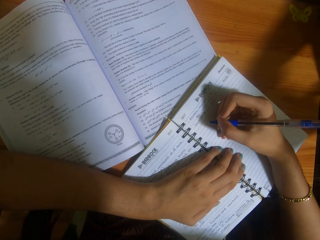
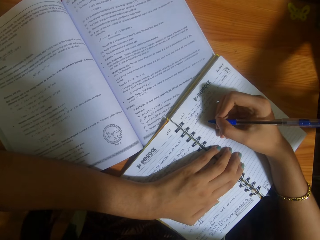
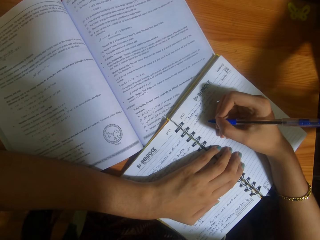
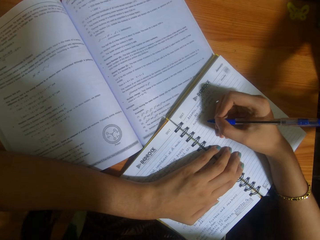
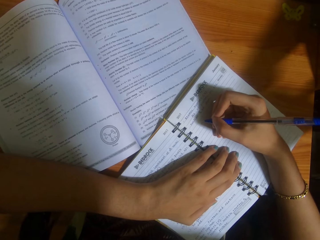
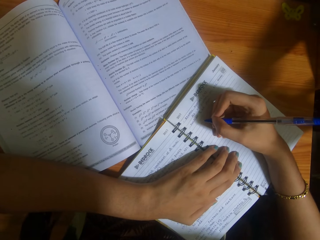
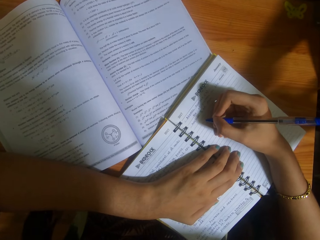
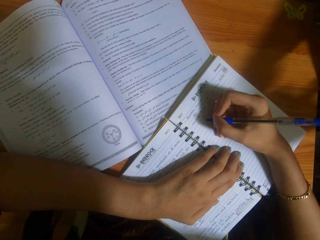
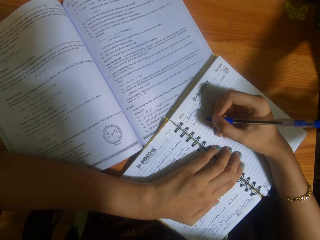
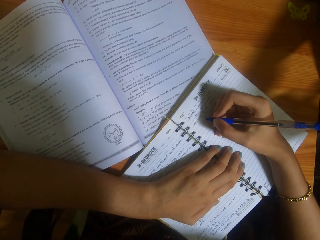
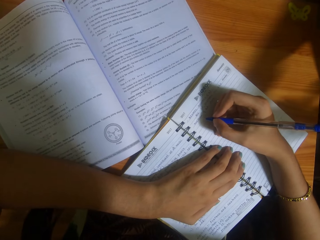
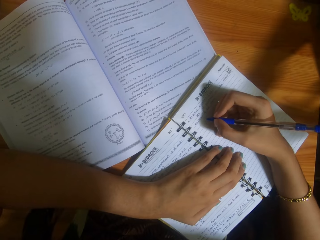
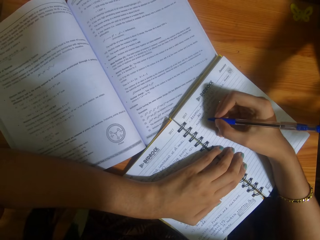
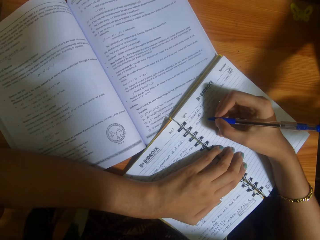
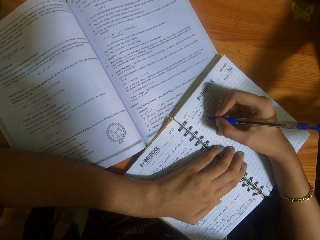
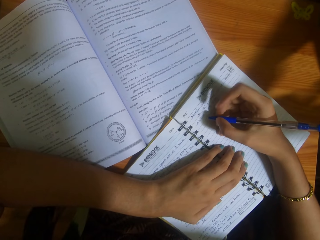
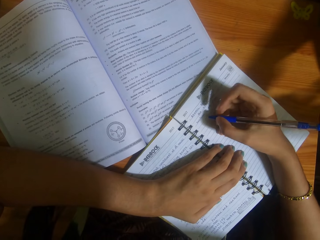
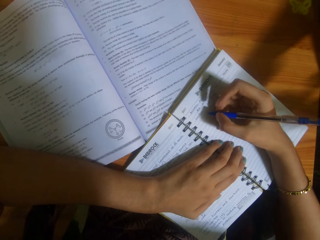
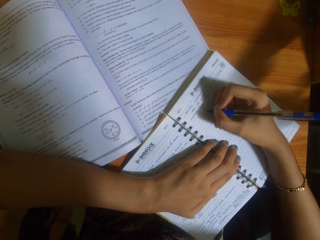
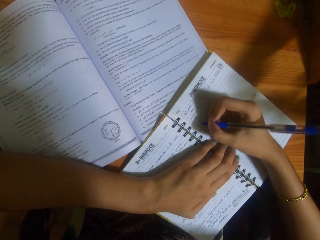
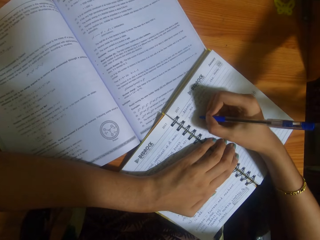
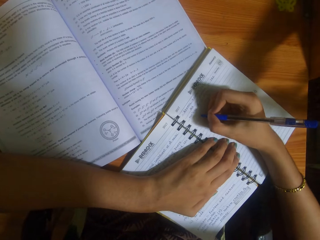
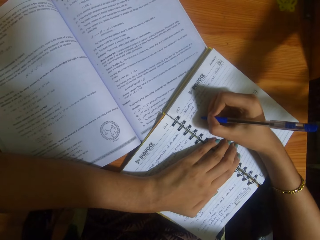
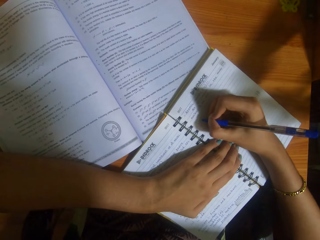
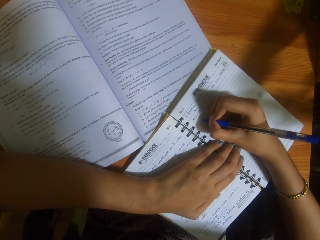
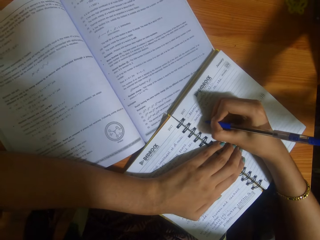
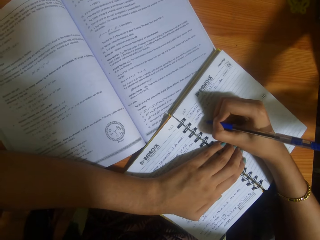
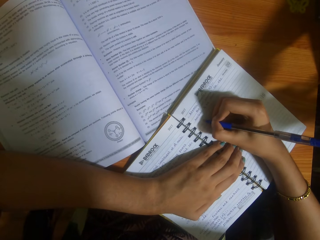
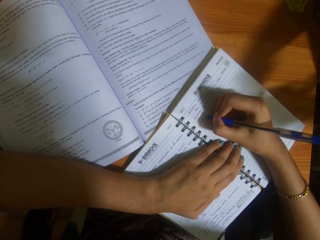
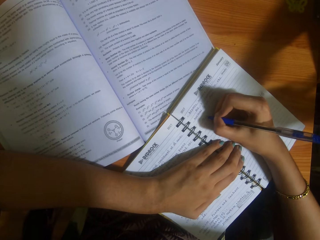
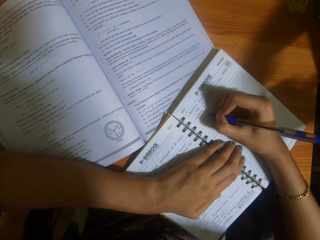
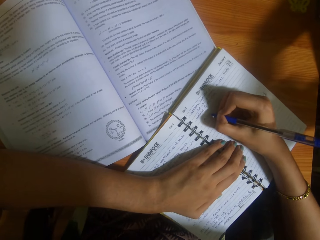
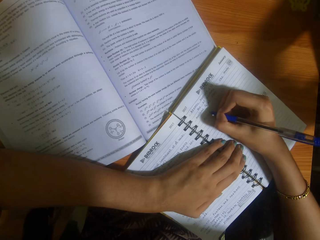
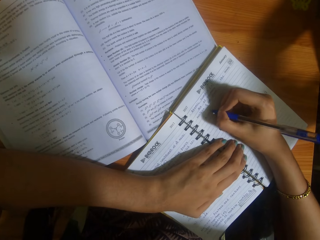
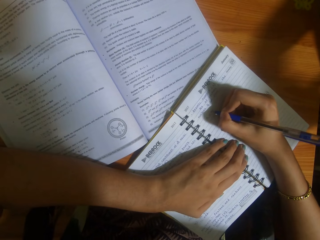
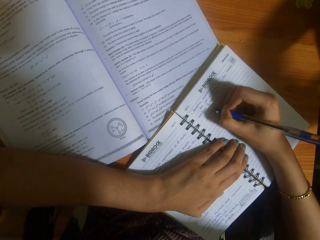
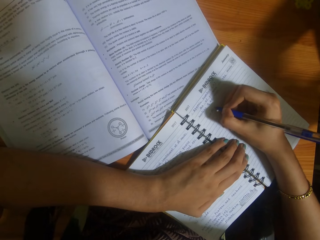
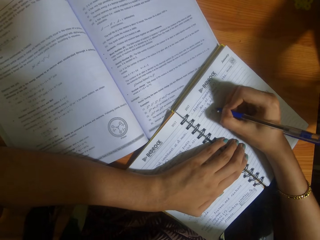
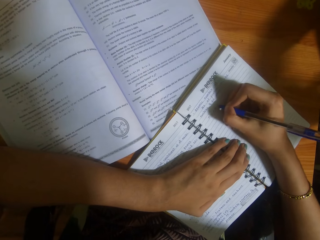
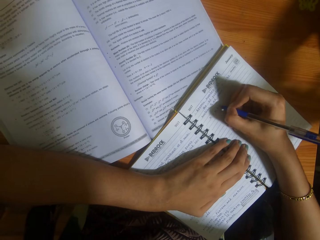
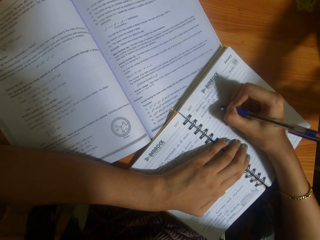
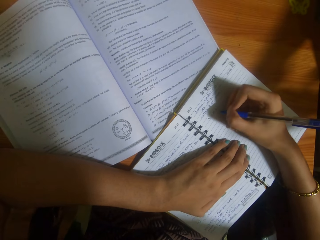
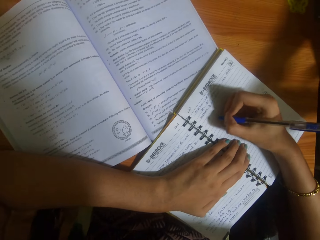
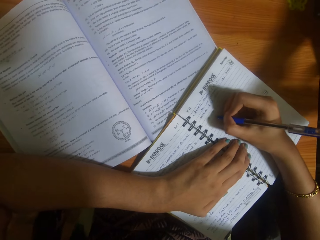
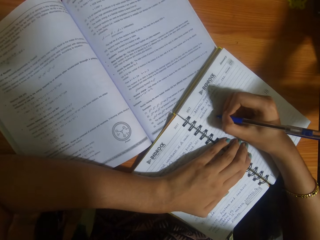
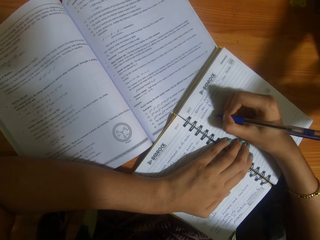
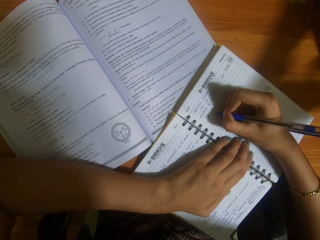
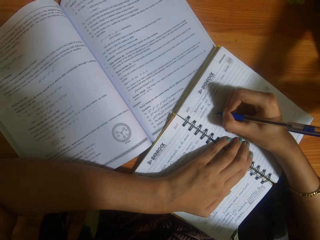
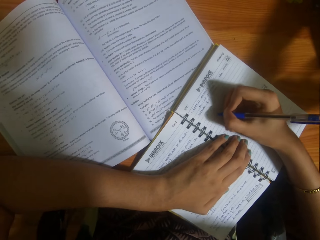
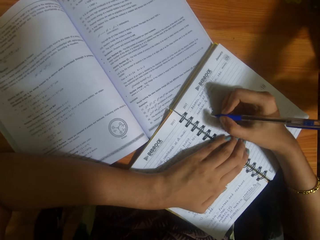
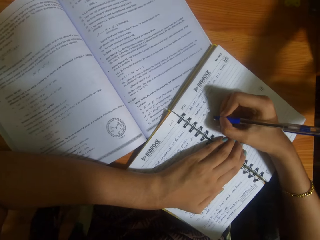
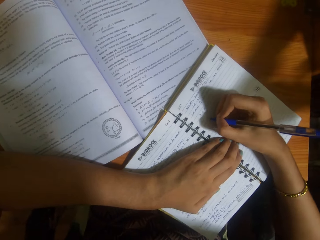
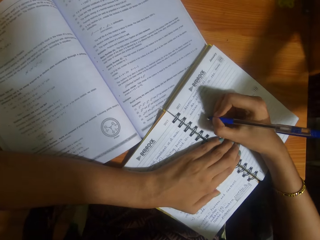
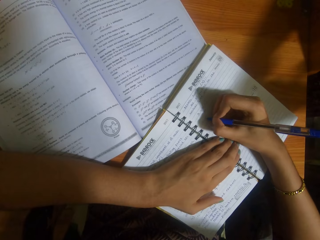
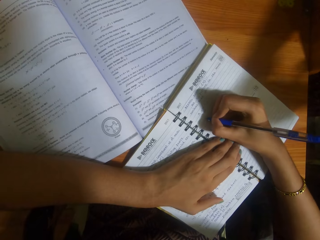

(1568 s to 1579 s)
The camera wearer writes on the book.

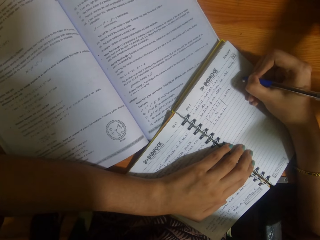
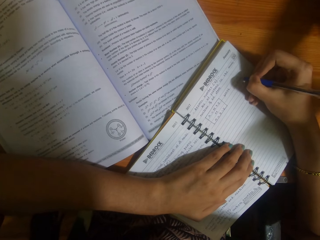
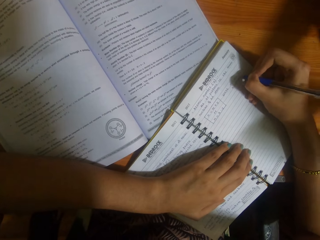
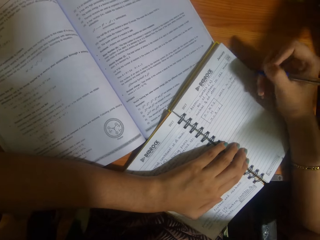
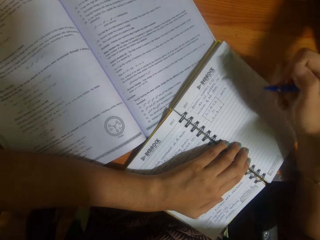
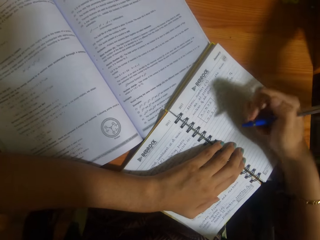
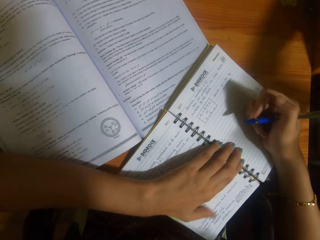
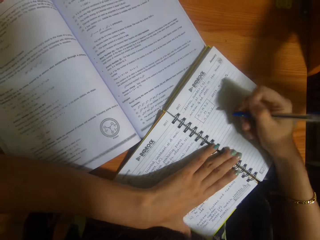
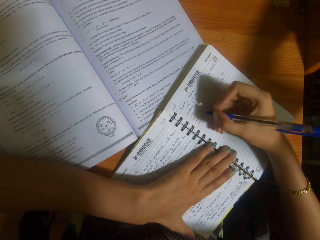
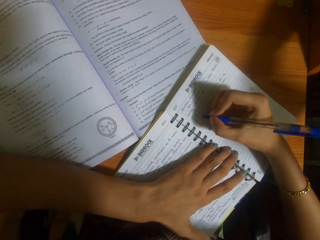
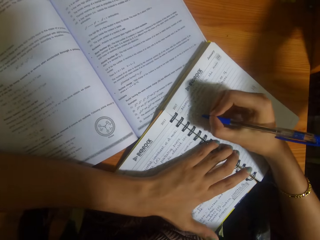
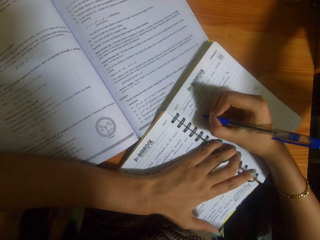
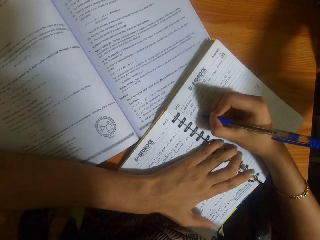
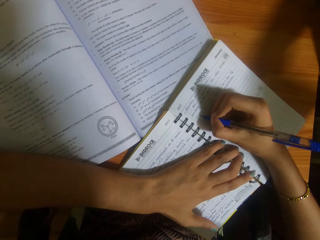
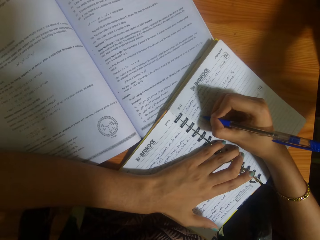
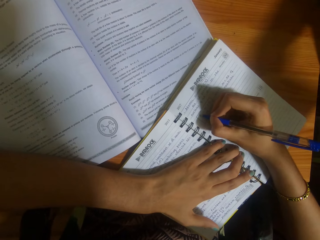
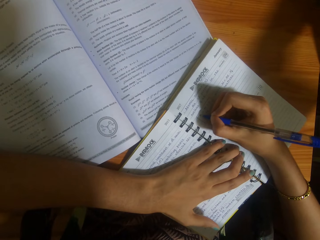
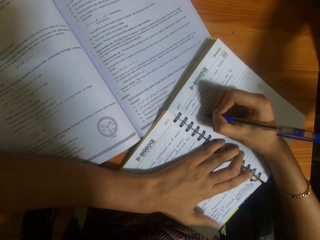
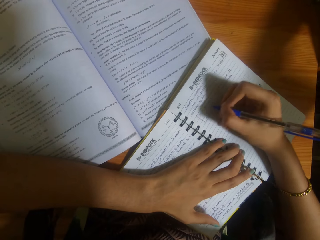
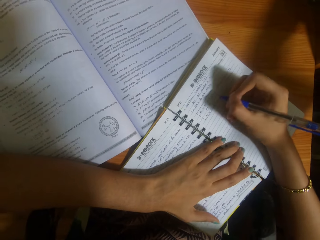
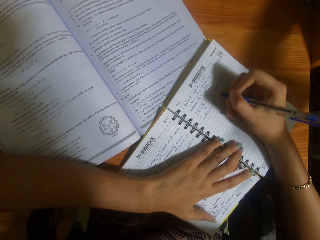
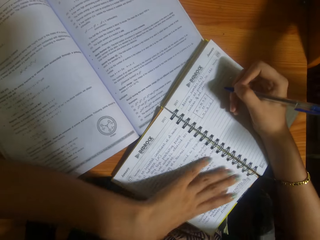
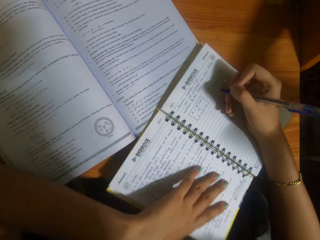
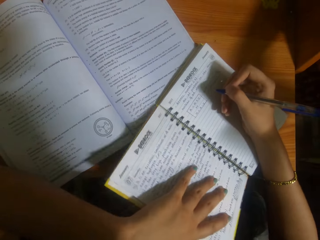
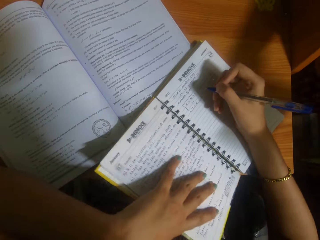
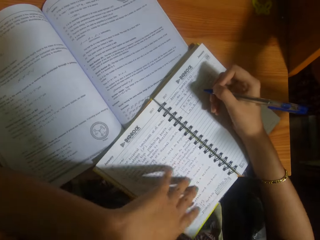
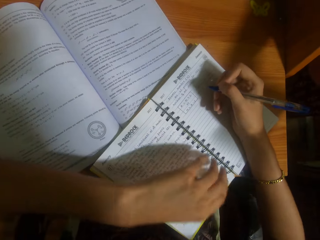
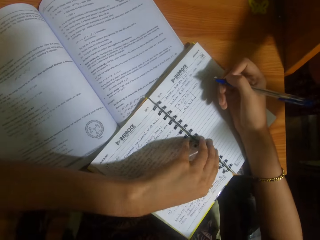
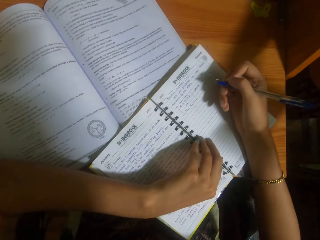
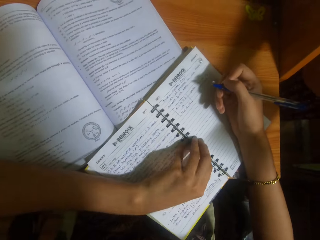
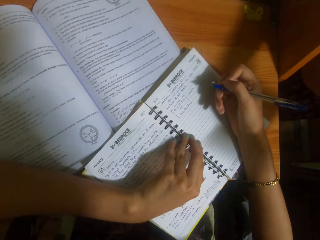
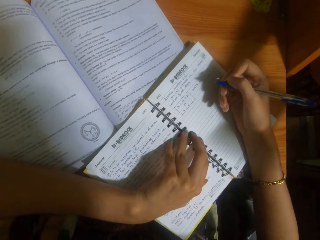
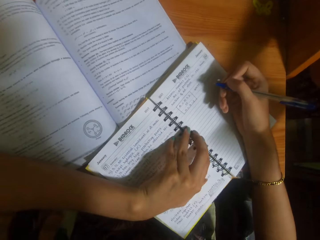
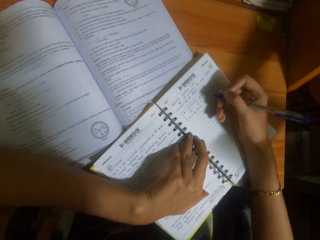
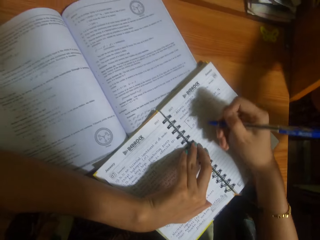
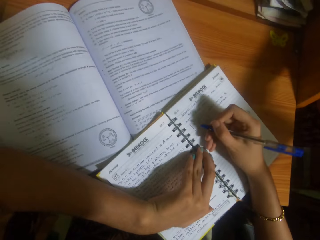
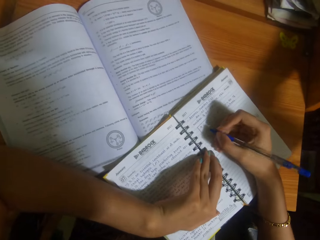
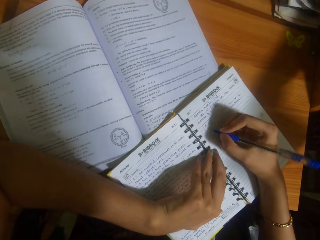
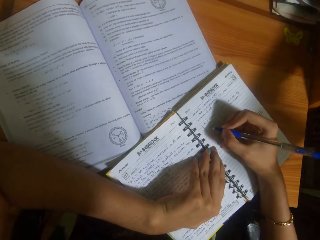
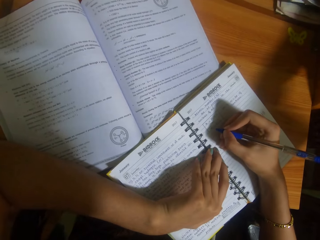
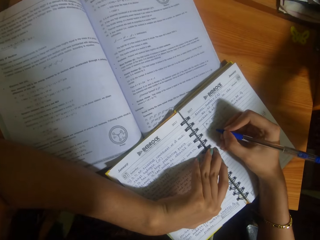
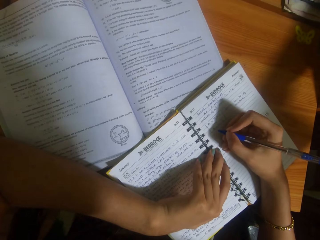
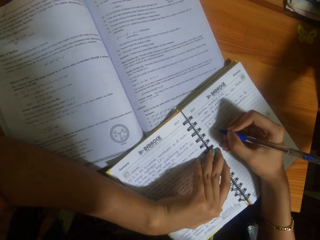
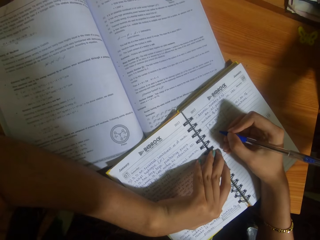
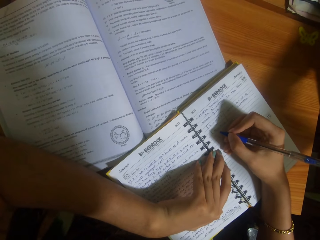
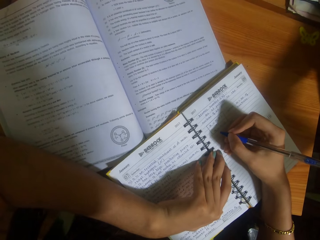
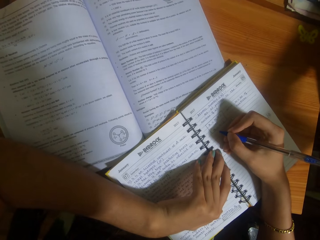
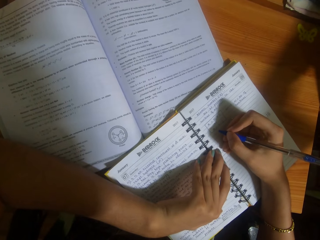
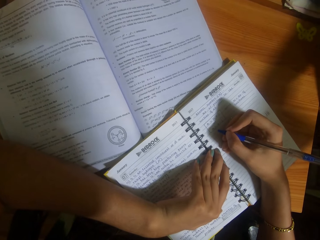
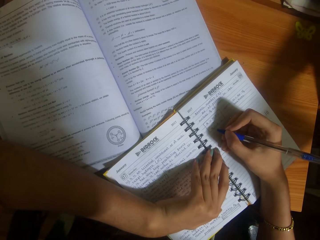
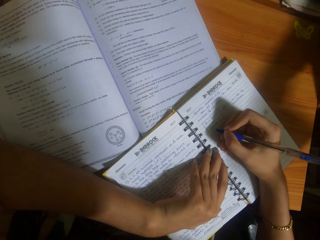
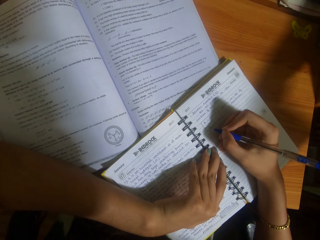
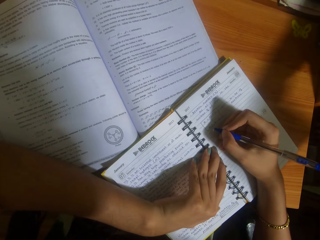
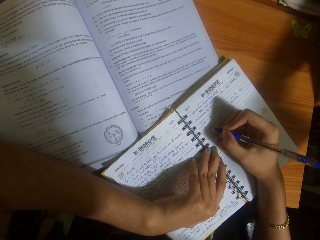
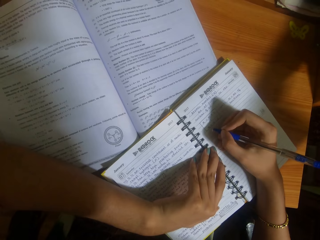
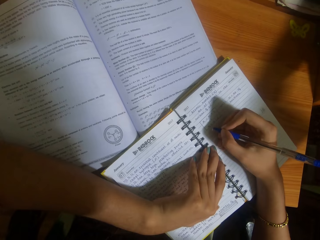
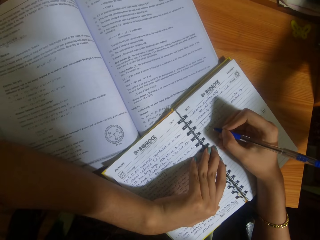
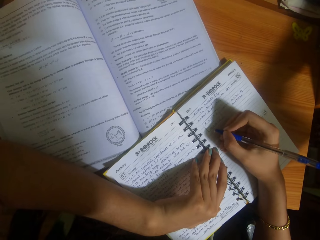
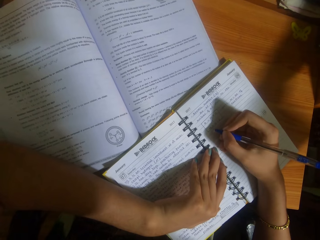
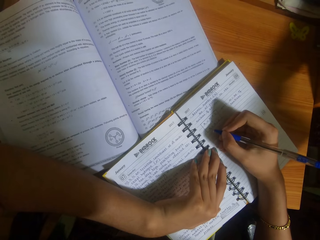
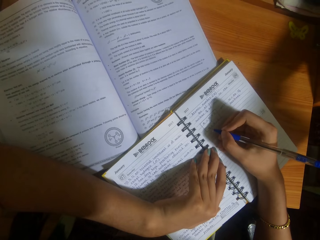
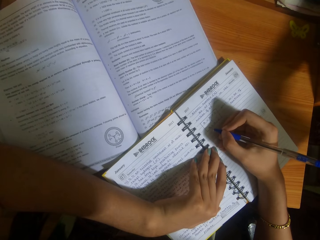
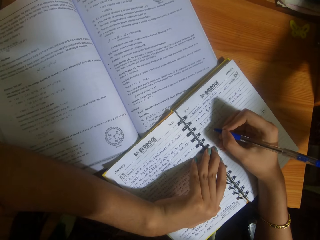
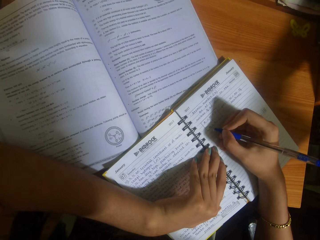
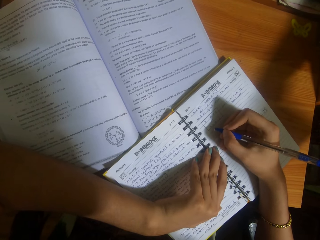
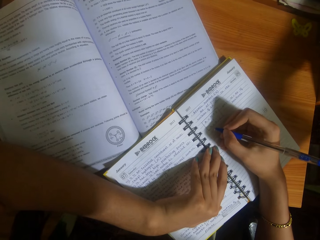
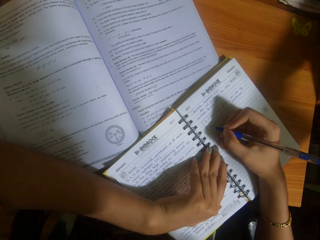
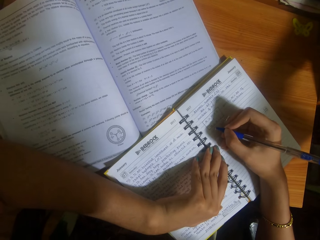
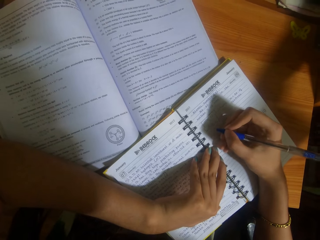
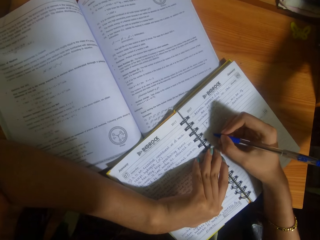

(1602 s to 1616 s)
The camera wearer looks at the book. They write on the book. They look at the book. They read the book. They drag the book on the table. They look at the book.
